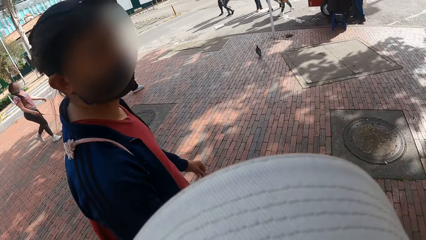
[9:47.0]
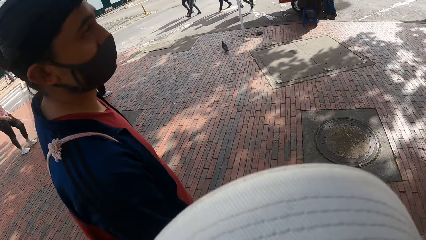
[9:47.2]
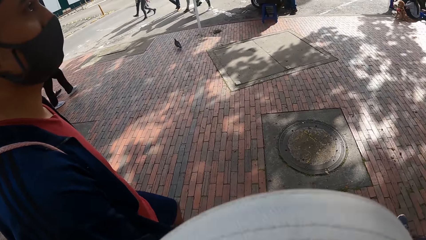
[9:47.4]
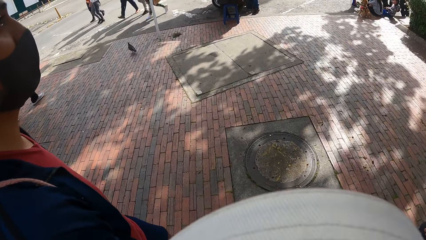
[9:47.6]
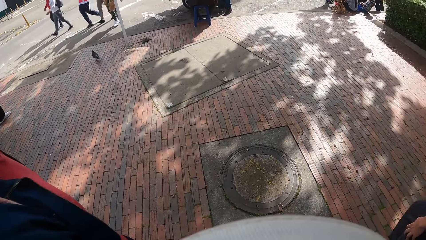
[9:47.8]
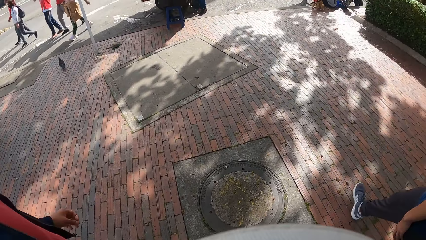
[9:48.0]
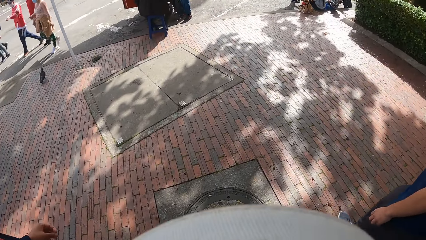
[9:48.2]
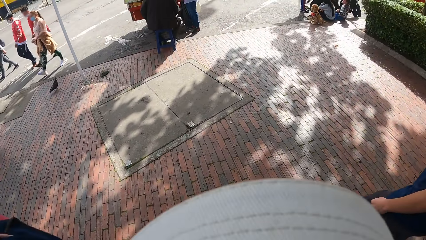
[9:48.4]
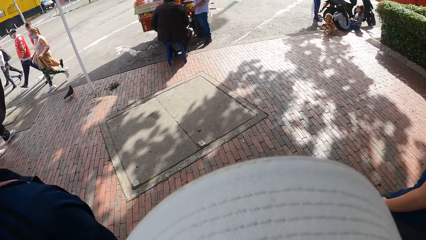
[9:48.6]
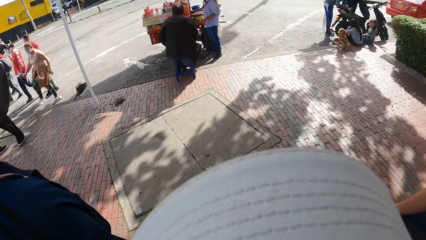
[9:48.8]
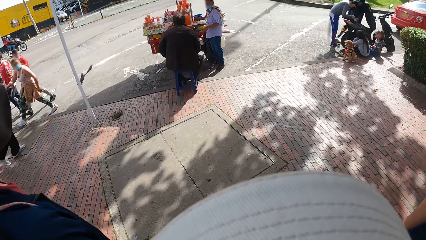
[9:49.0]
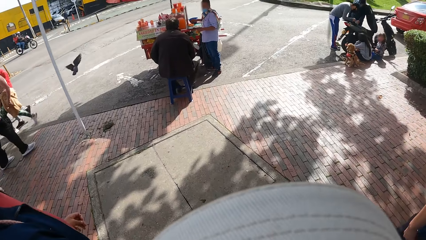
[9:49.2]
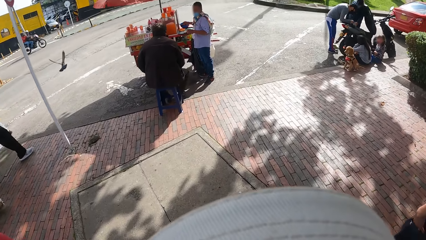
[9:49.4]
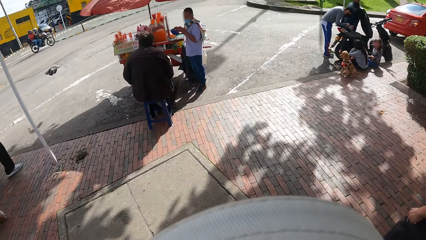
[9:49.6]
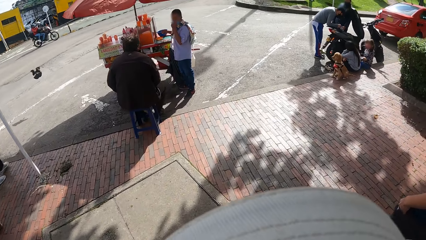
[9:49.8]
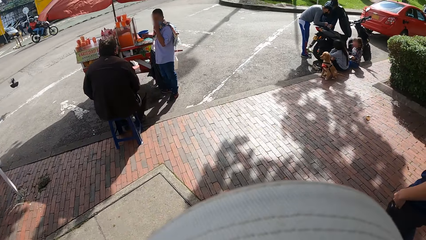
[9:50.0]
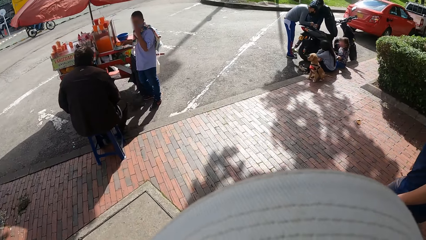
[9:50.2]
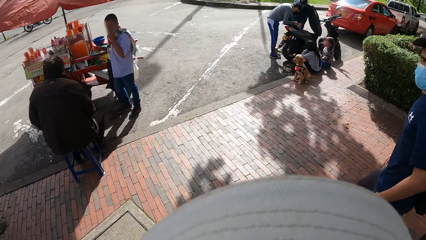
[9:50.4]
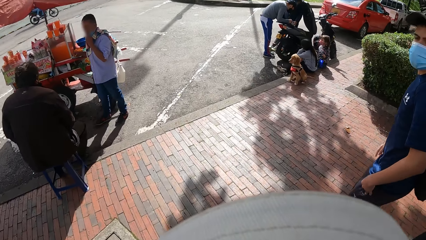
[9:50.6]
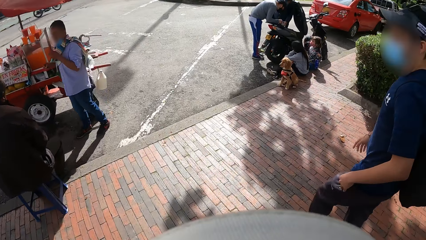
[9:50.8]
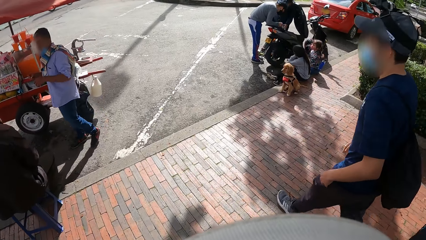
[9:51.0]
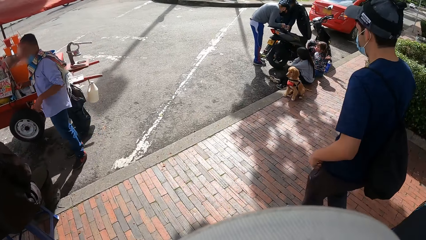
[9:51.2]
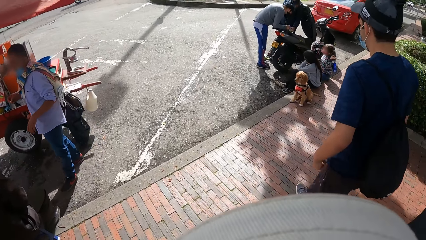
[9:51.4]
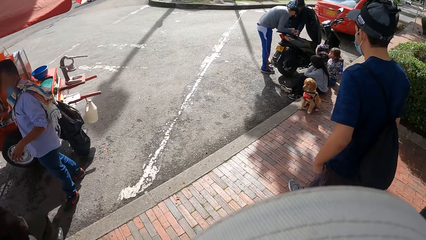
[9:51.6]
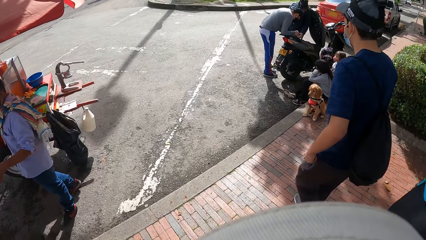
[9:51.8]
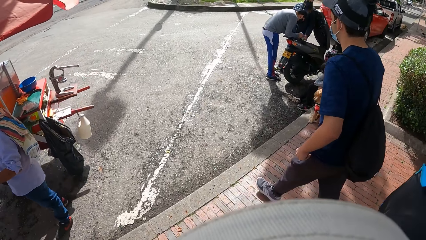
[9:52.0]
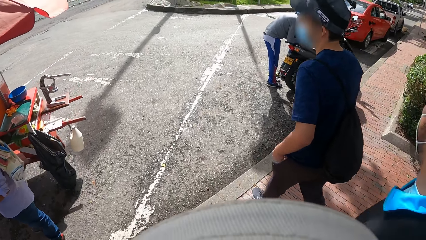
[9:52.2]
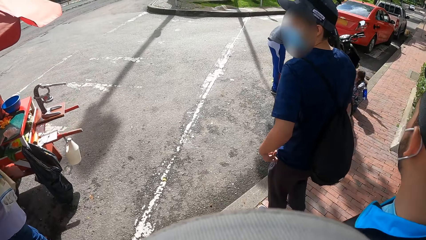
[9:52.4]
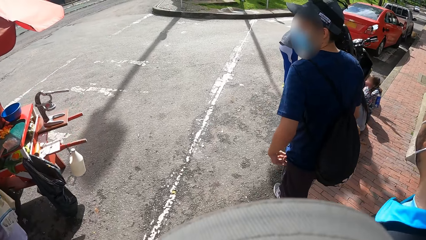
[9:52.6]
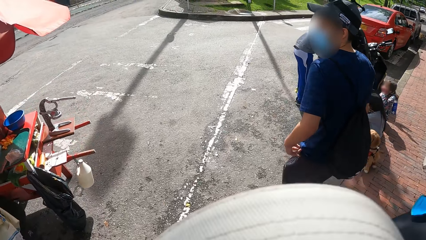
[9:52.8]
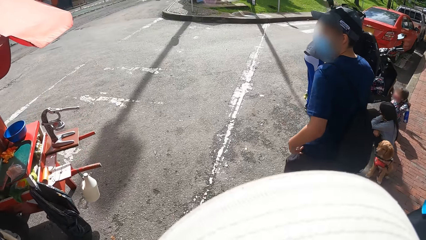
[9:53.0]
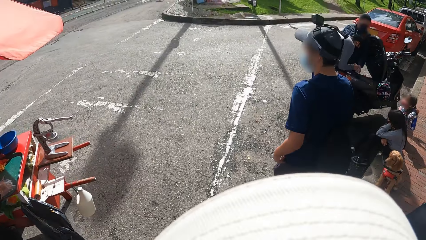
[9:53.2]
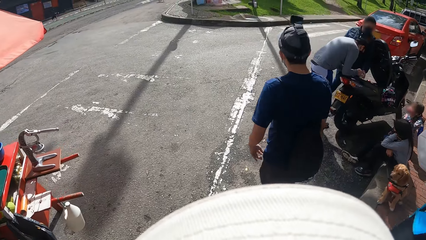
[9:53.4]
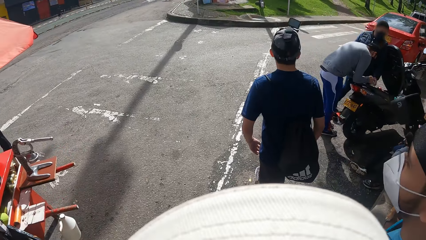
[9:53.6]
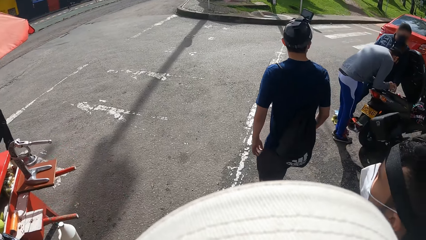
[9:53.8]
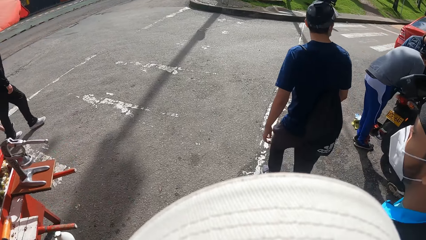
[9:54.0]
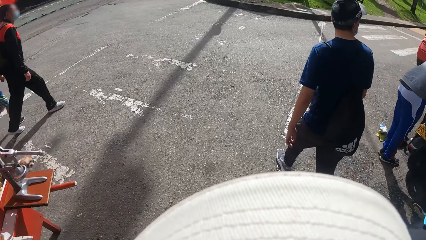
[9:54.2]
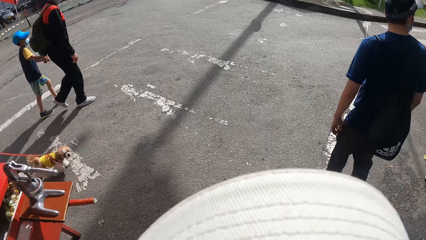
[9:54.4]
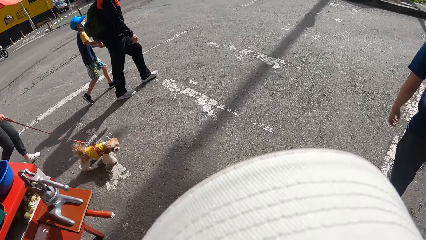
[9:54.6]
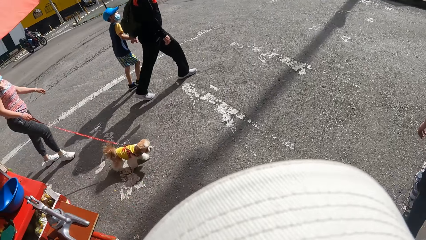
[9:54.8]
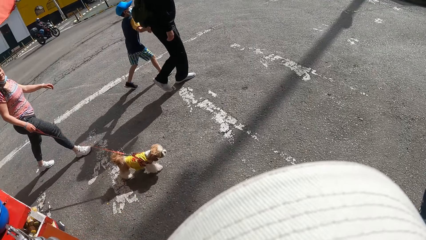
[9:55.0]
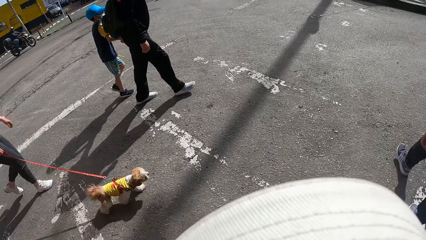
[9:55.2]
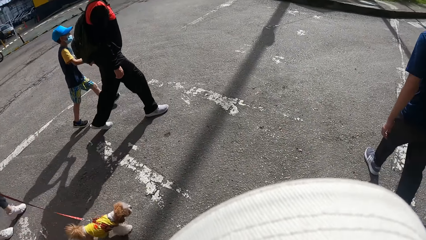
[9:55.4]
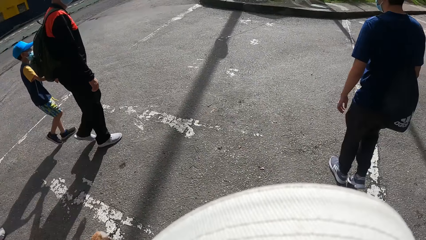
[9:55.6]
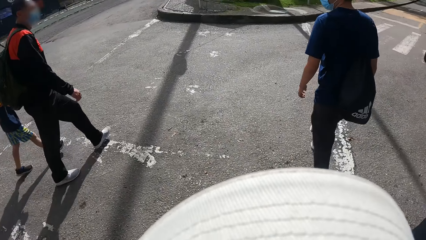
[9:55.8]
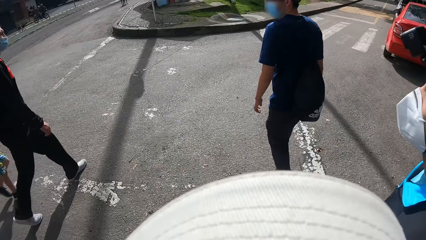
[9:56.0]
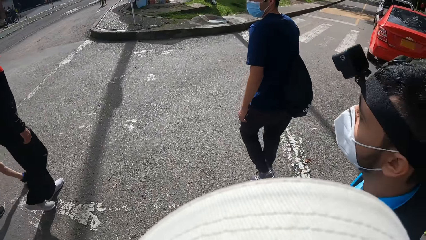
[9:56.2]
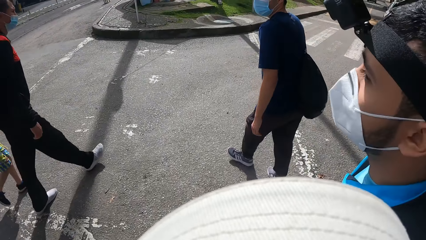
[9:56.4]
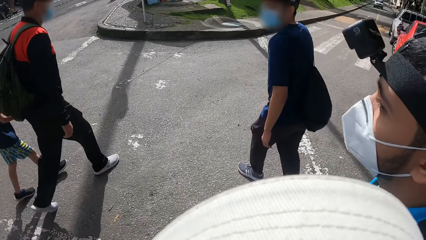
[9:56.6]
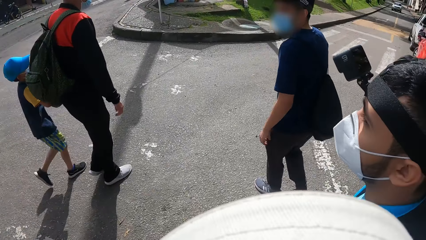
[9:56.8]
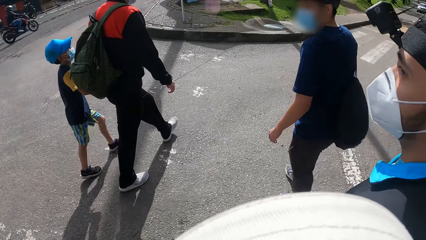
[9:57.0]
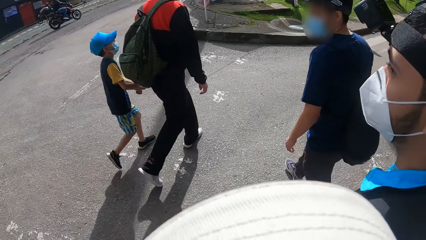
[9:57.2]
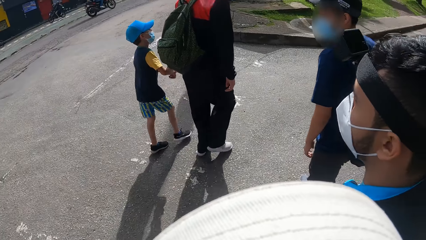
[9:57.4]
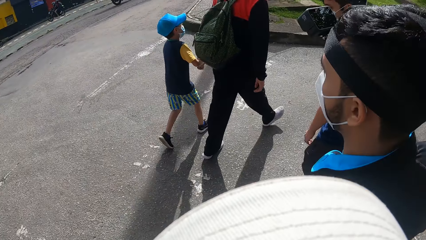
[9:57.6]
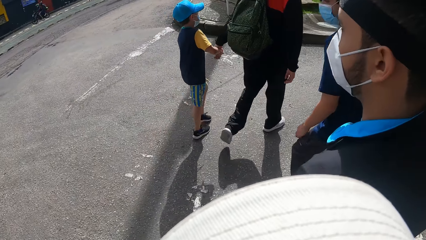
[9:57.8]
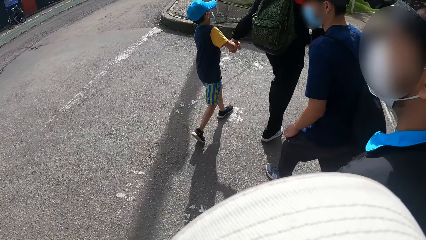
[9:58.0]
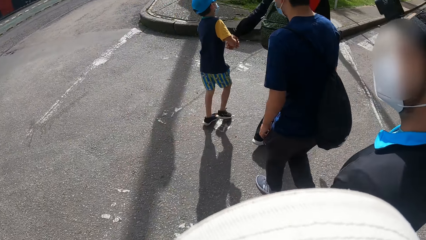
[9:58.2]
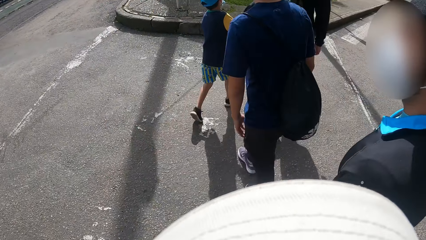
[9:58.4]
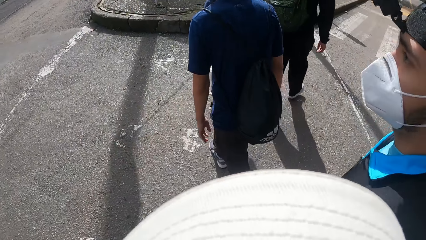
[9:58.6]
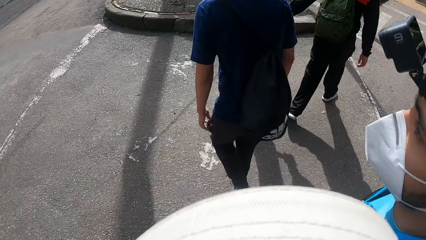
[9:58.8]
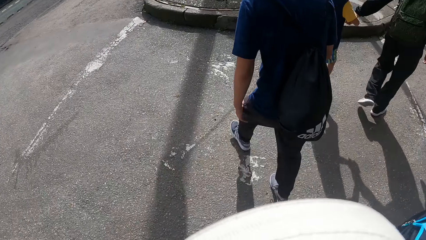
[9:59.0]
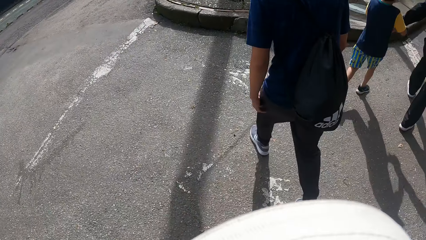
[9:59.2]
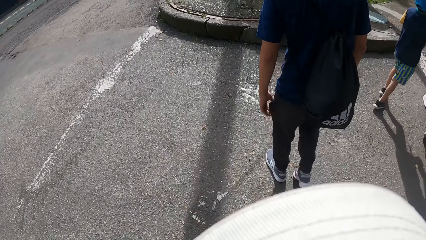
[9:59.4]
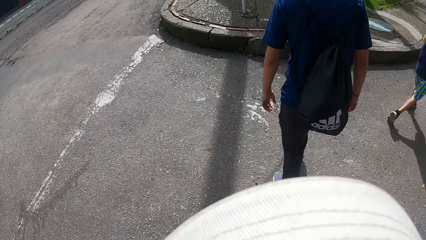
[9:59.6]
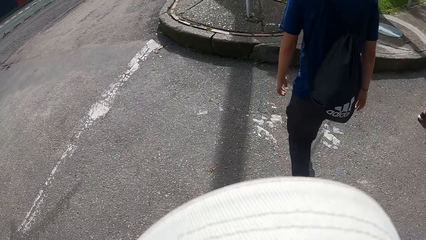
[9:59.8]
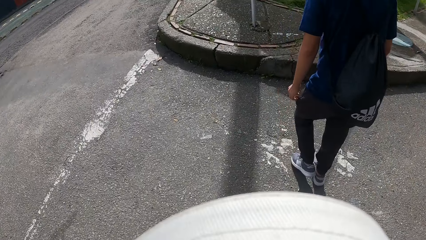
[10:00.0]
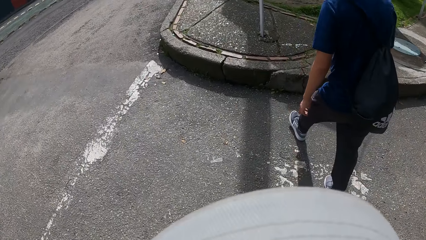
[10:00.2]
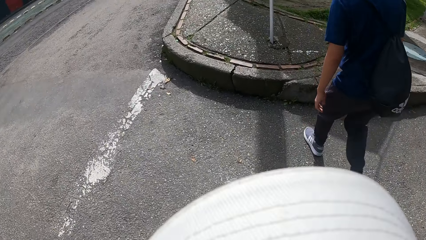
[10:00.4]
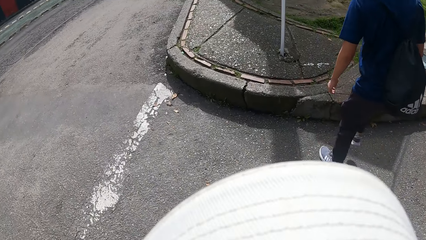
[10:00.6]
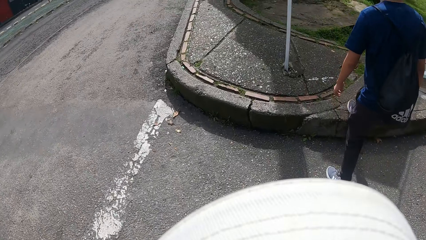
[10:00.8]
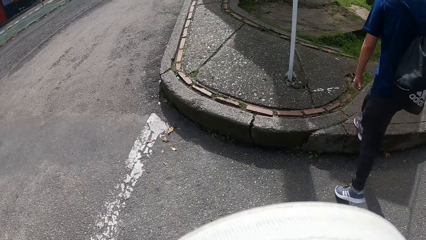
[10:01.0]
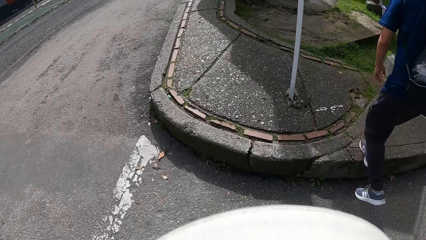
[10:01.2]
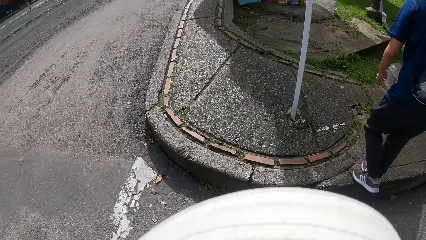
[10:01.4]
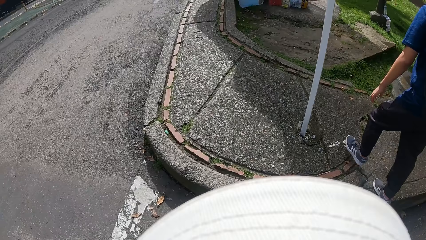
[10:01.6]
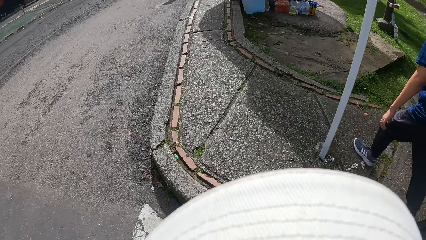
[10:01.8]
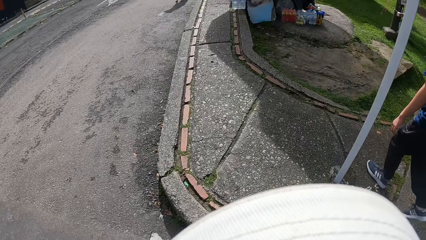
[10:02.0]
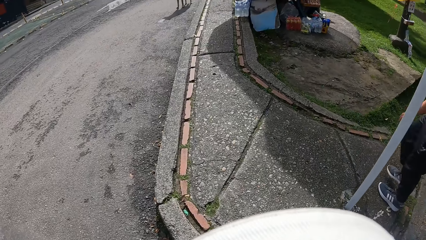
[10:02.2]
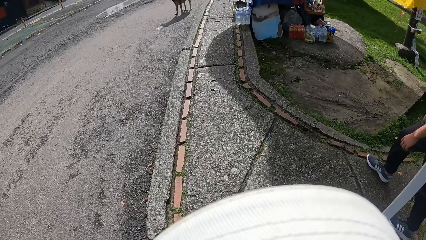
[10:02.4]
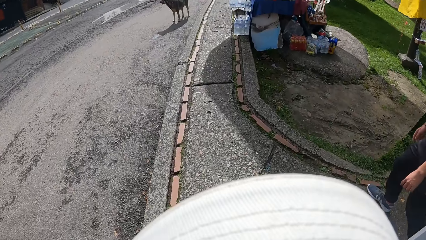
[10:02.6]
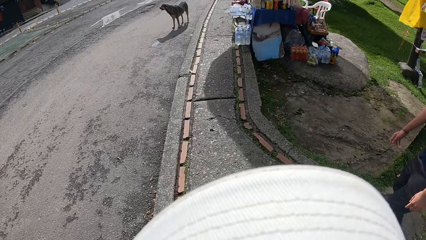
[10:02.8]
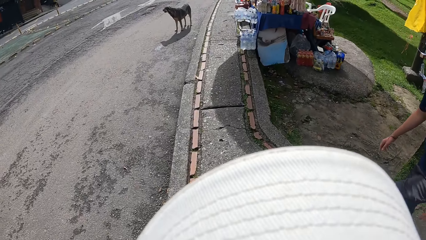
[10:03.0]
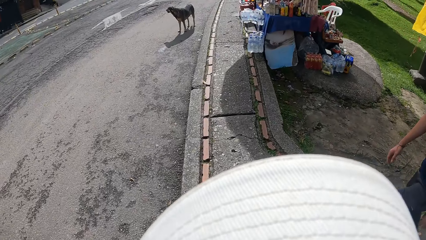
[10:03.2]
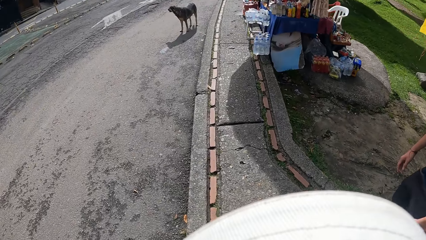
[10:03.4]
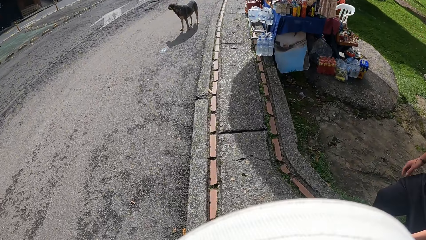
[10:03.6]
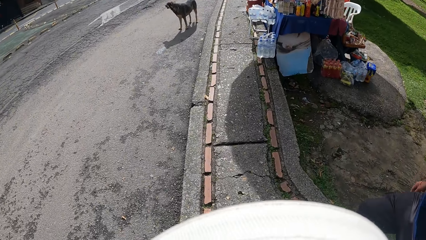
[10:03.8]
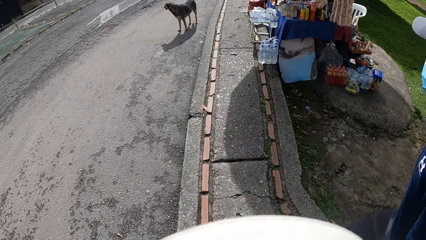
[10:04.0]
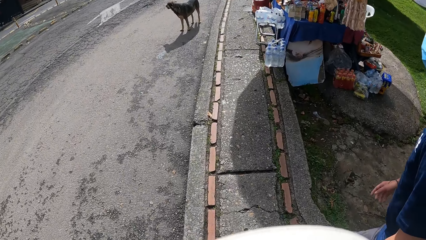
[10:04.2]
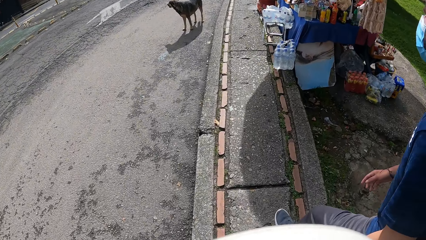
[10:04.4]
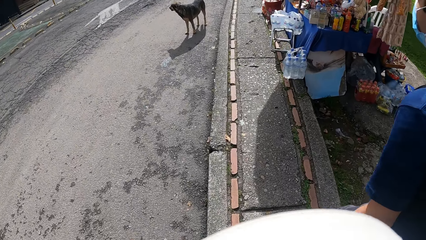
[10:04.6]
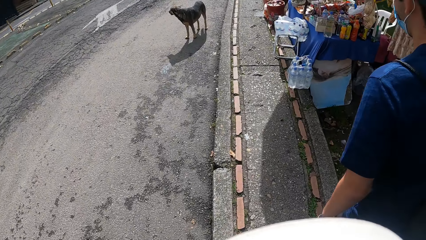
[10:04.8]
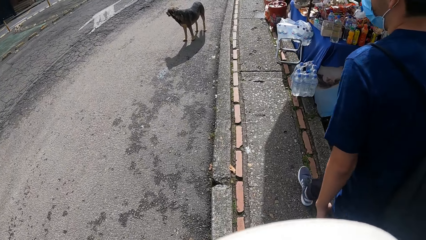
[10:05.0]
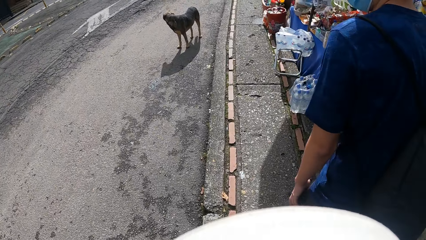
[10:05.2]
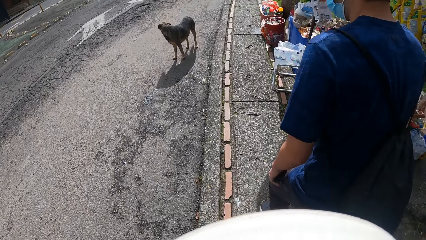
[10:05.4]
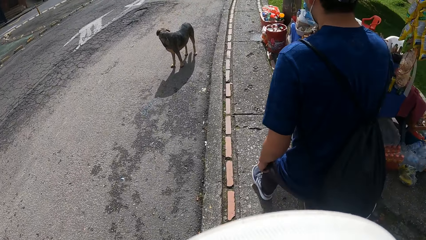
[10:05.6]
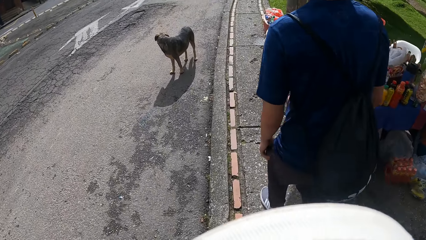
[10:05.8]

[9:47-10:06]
The man walks on the road. The man walks on the pathway.
